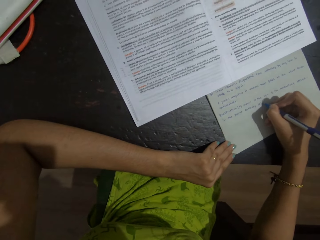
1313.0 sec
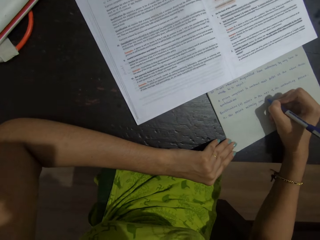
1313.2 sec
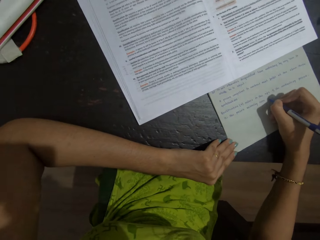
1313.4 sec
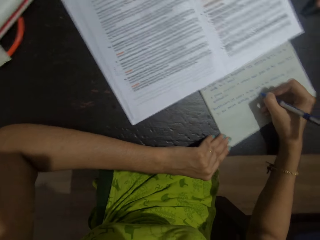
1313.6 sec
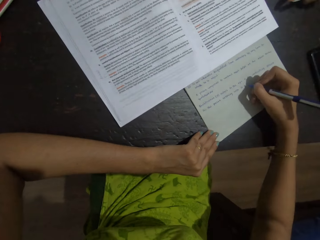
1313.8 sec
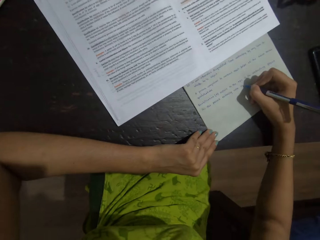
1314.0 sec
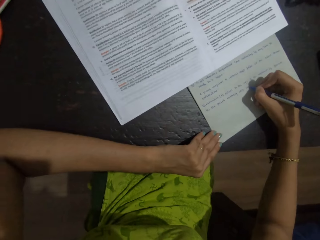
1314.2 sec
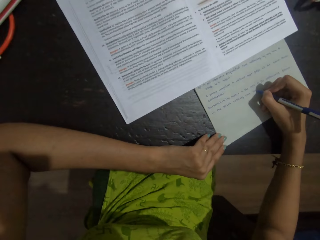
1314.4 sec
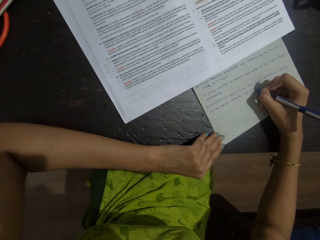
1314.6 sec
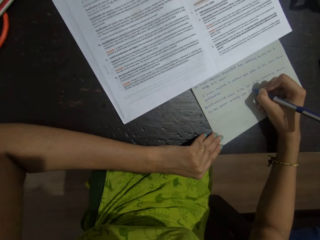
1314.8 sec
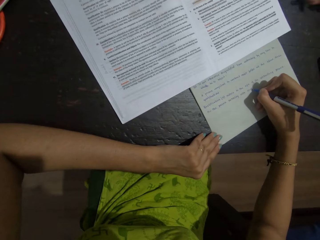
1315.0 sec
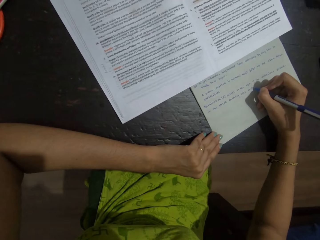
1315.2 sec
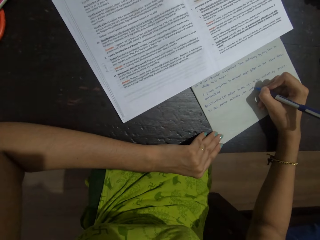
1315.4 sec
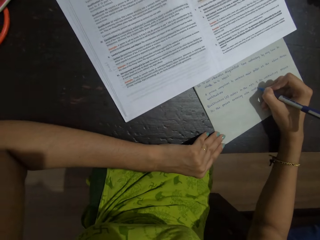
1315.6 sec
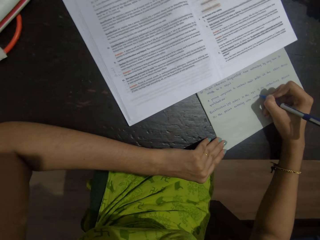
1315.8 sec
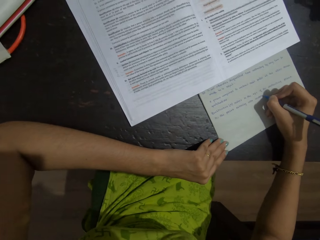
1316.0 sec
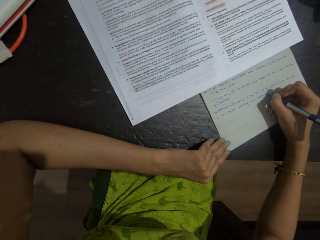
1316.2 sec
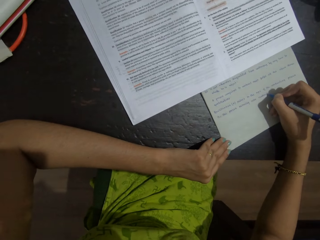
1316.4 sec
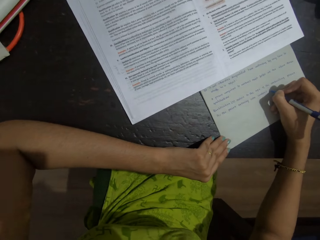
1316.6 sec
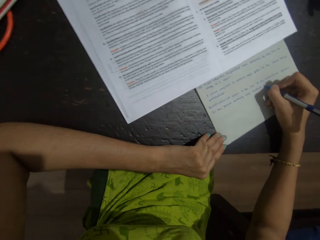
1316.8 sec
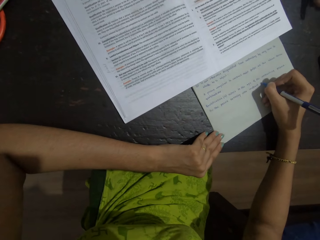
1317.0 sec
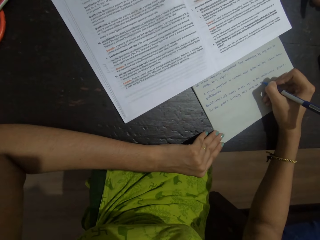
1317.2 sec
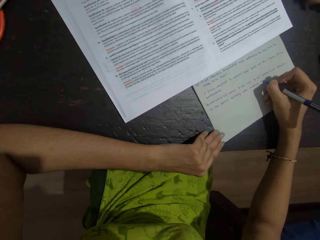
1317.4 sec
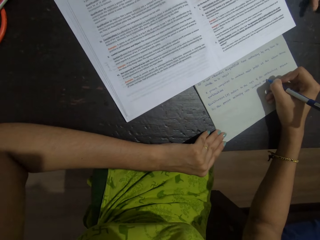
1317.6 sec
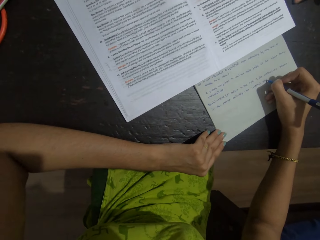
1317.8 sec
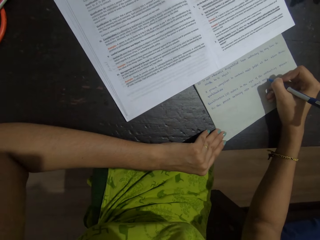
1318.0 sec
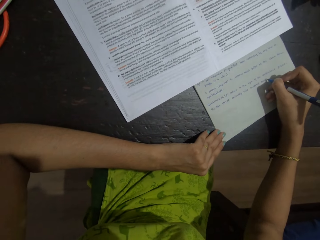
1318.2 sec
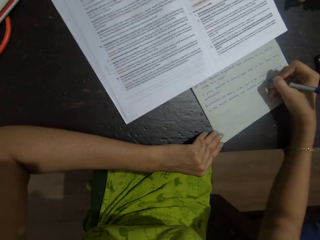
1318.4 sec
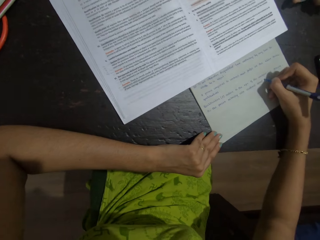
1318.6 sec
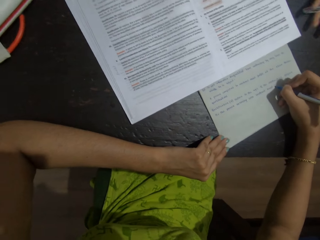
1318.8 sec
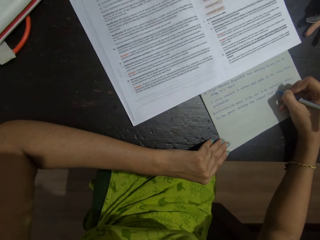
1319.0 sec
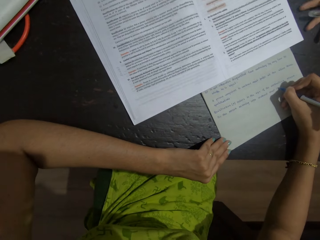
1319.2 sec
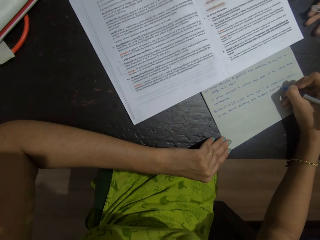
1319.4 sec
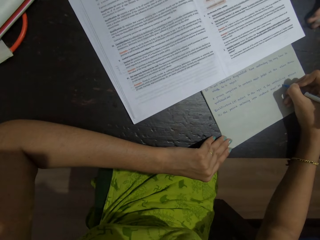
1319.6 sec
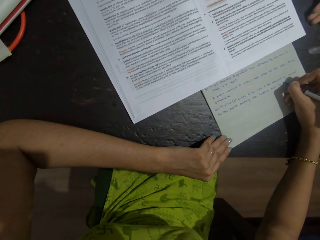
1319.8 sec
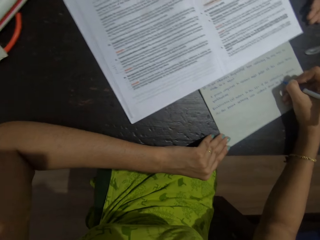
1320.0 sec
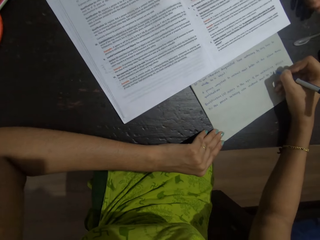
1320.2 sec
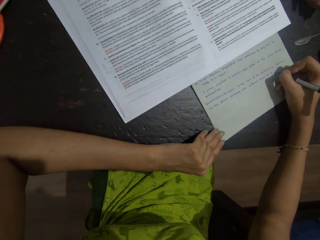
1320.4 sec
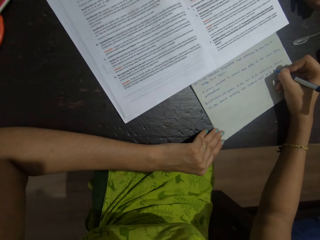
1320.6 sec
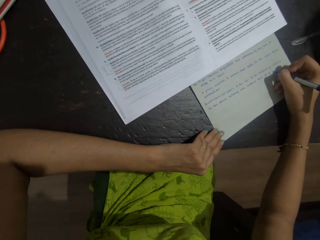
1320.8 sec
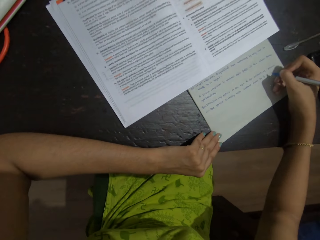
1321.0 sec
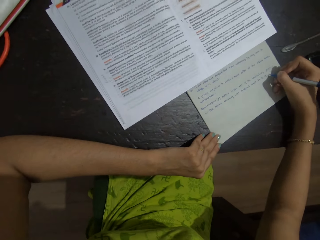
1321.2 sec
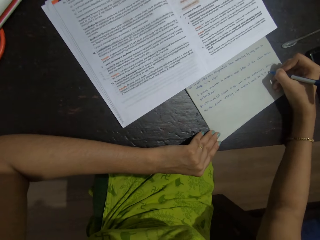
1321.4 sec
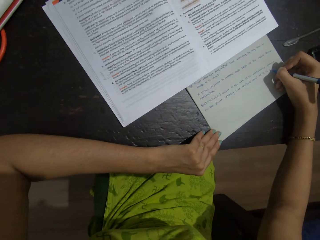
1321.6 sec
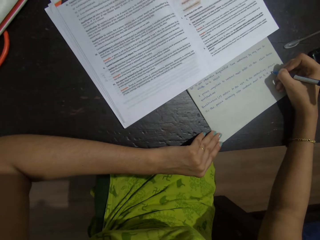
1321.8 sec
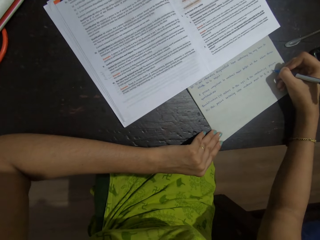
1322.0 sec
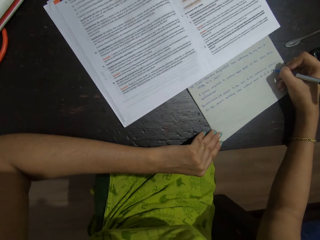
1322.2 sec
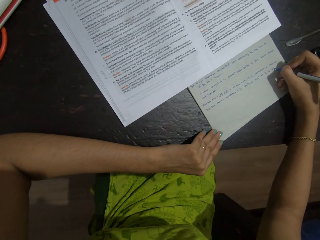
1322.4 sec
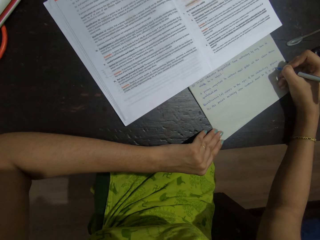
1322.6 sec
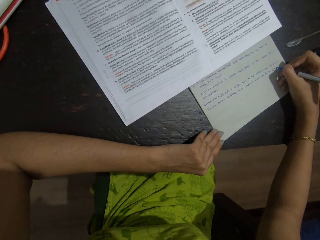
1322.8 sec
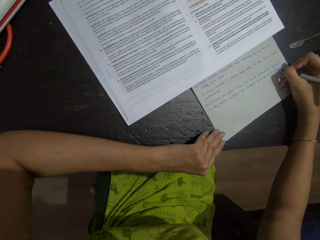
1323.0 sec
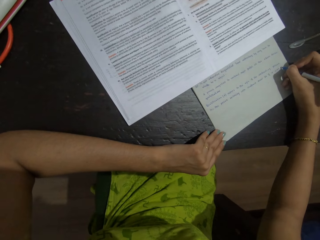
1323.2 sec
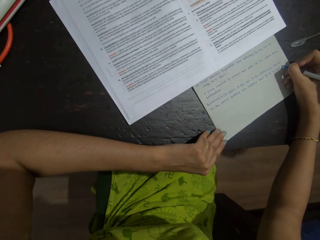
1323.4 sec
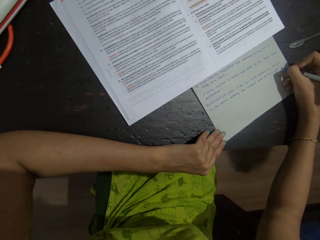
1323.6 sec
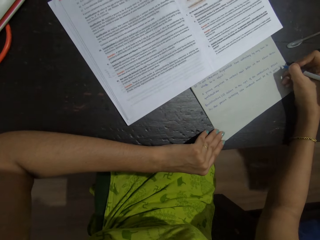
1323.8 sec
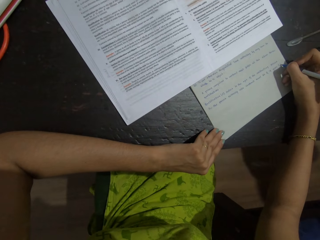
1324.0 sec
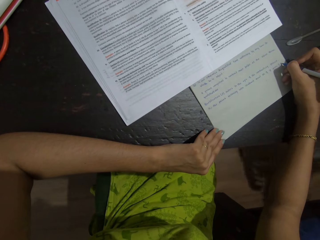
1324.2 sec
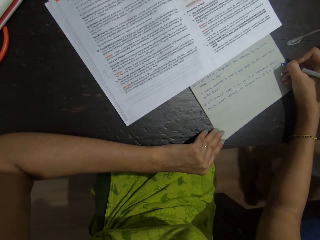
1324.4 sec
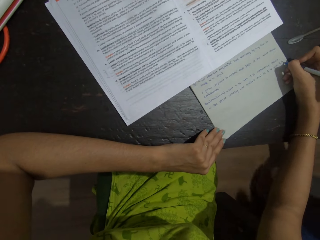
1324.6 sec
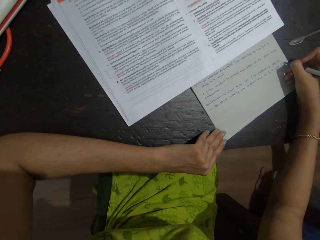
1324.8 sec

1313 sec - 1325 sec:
A person holds a pen on the table and drops the pen on the table. The camera wearer writes on a notebook with the pen.

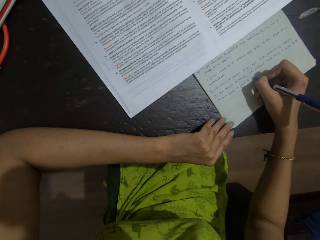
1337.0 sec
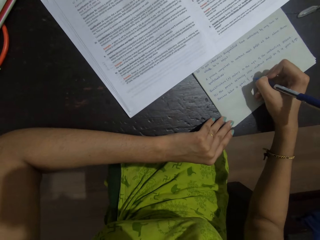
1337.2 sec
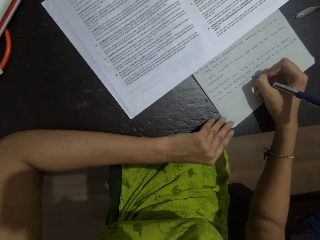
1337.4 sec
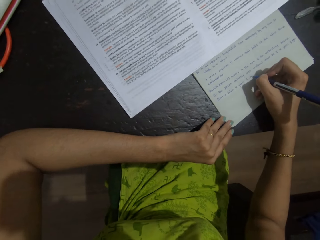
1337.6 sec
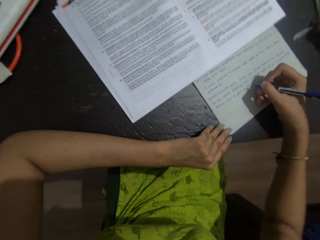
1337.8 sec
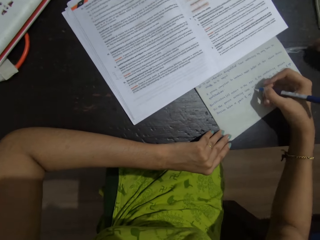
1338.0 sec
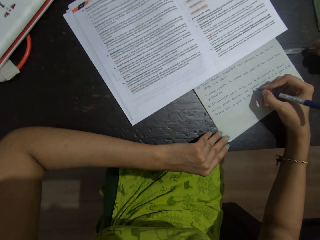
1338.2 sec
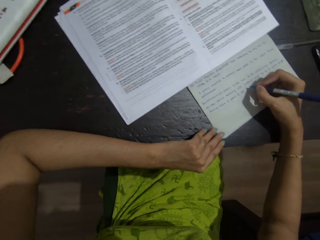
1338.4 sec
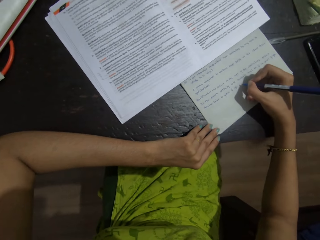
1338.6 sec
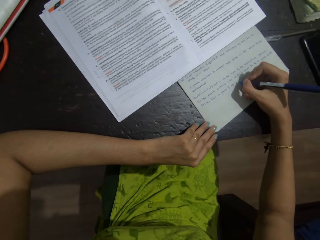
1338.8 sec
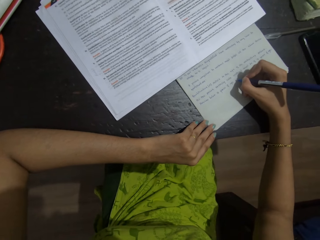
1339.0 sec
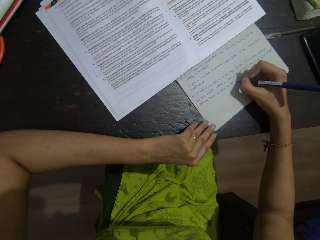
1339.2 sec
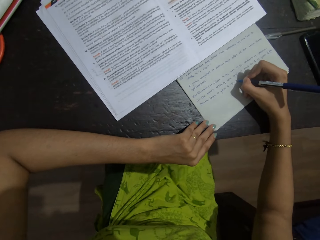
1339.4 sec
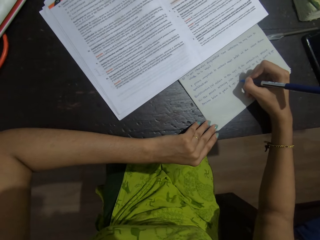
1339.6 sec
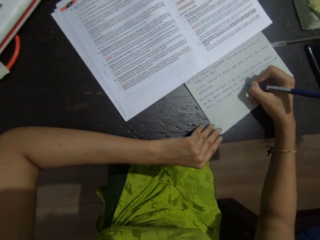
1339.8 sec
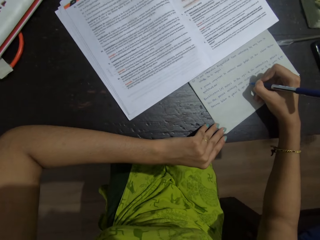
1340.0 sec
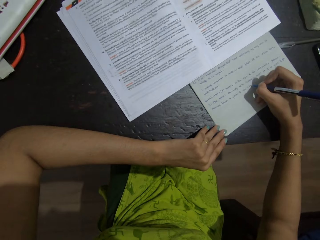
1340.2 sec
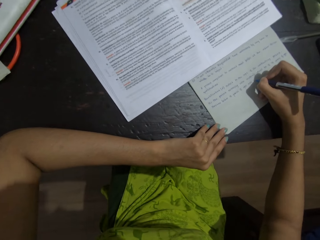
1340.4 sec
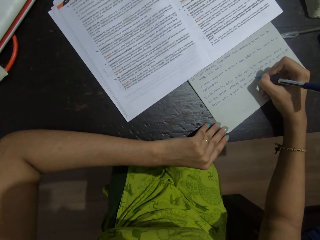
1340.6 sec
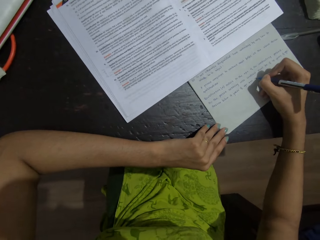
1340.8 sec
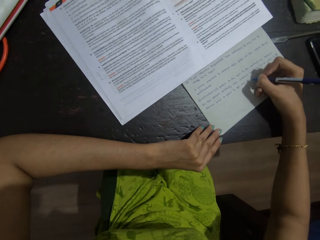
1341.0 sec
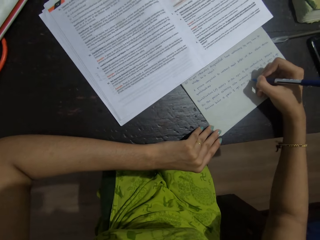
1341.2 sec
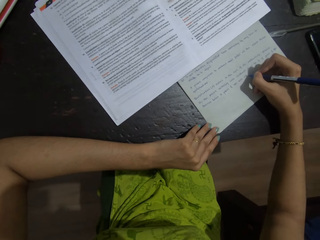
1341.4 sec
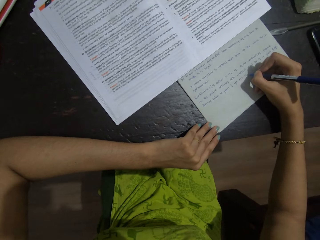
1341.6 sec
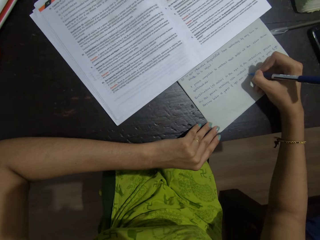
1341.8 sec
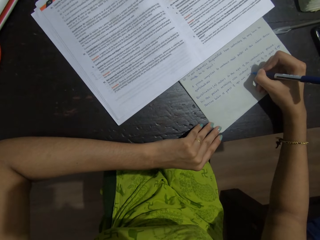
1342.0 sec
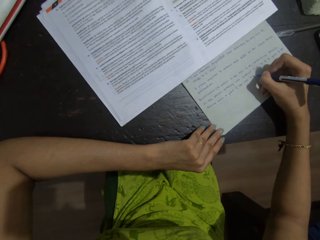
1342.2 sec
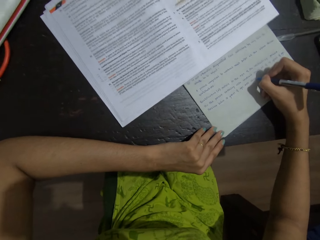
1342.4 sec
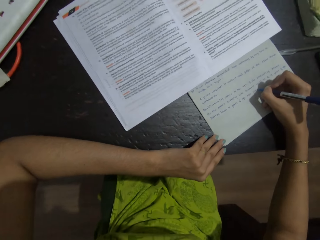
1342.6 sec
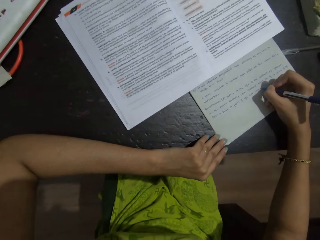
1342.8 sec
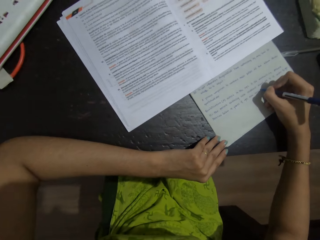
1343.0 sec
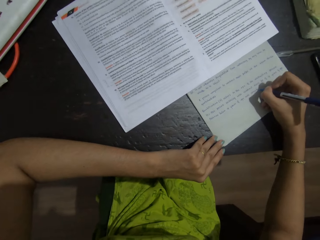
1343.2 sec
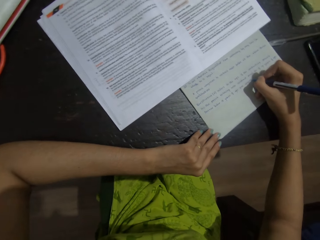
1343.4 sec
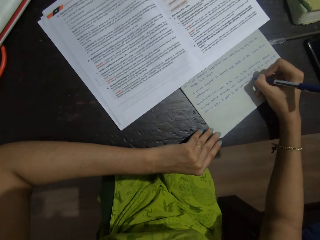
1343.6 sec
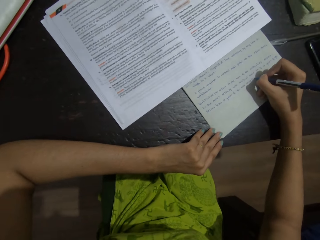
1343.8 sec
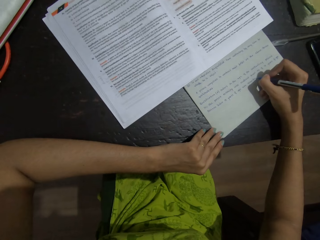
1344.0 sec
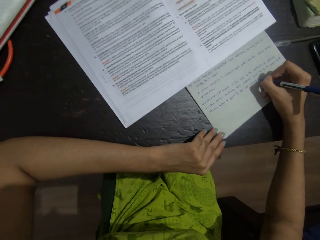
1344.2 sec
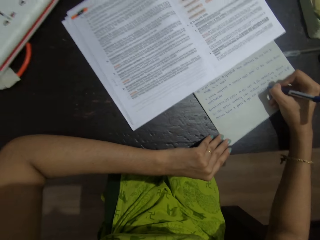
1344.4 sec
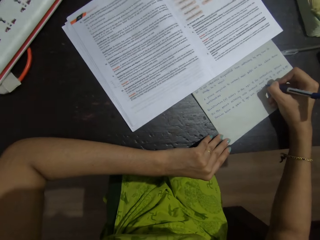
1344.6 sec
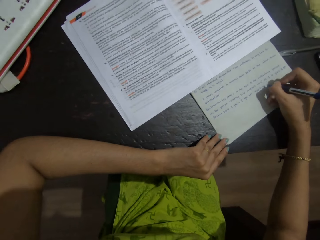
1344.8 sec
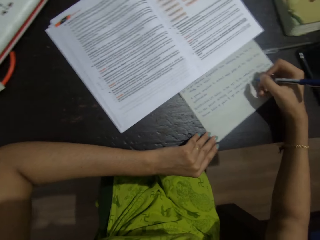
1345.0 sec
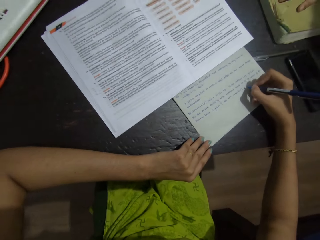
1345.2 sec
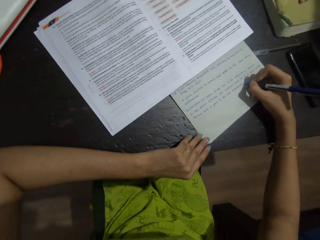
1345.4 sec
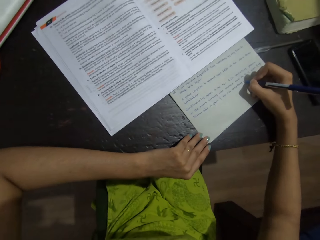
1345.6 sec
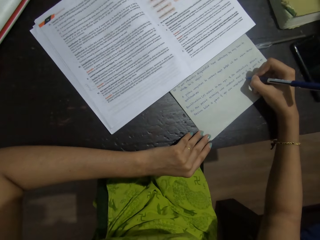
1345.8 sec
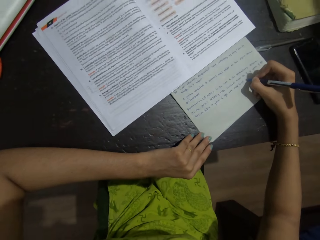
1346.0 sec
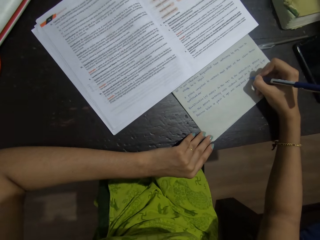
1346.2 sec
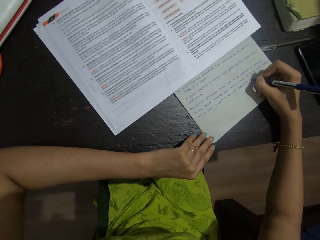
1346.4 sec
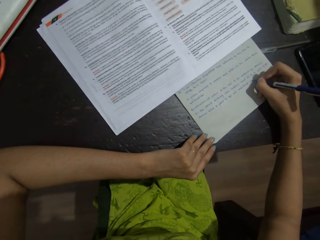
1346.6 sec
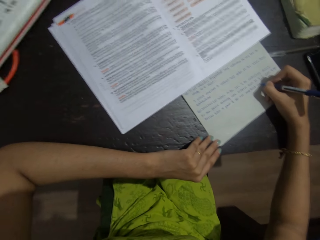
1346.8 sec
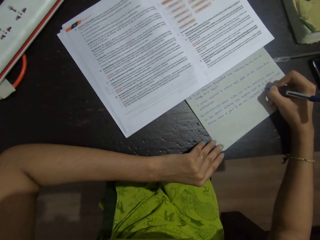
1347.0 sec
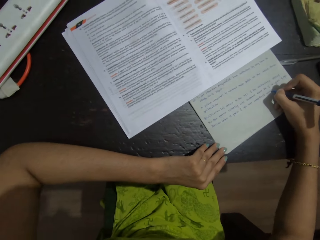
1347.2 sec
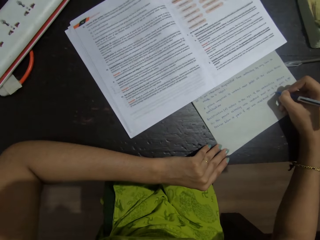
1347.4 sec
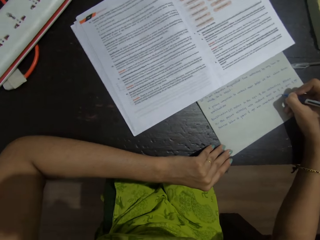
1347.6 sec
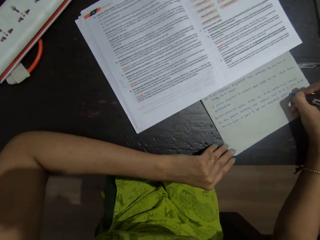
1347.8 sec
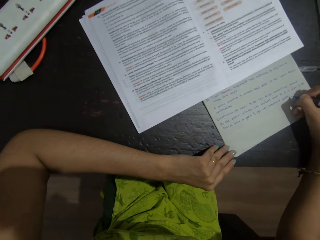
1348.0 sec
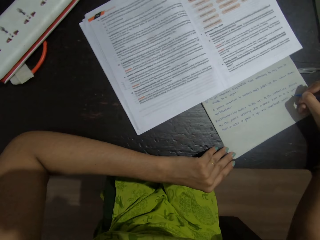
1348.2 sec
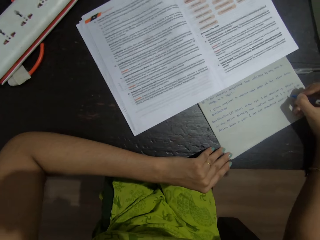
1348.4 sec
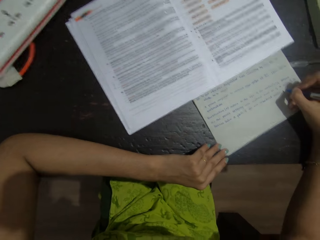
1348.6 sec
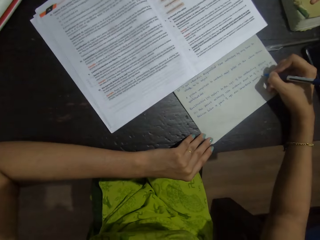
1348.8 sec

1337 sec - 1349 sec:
A person adjusts a pen on the table. The camera wearer writes on a notebook with the pen.
